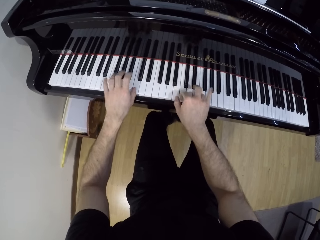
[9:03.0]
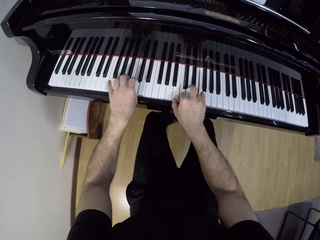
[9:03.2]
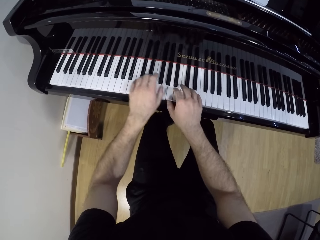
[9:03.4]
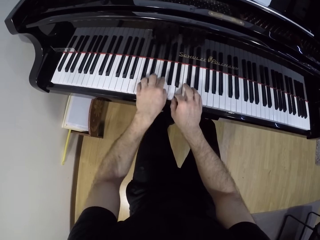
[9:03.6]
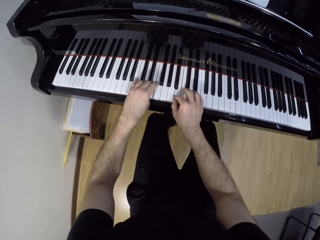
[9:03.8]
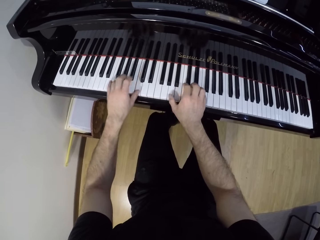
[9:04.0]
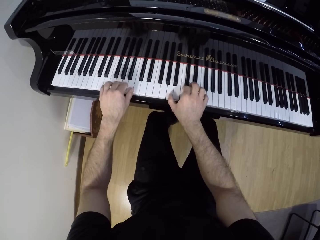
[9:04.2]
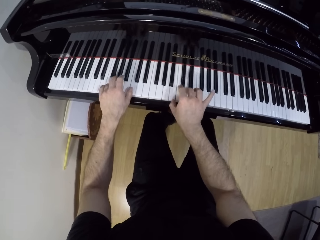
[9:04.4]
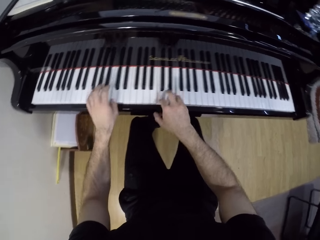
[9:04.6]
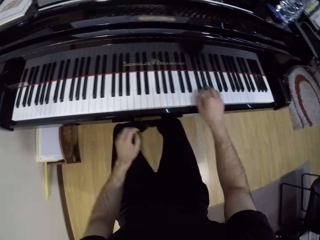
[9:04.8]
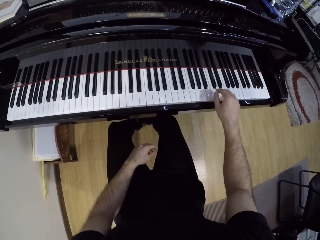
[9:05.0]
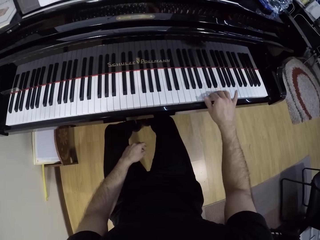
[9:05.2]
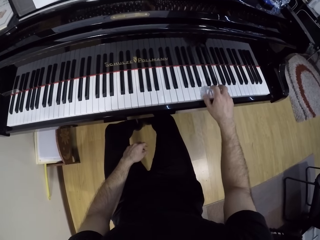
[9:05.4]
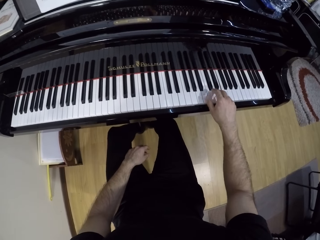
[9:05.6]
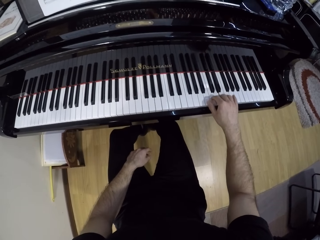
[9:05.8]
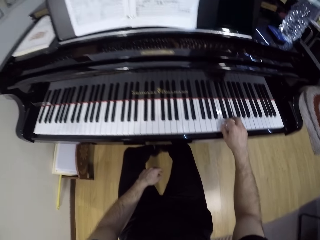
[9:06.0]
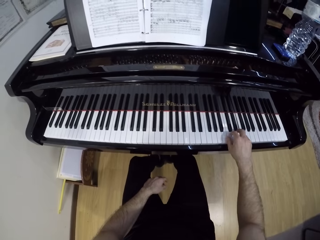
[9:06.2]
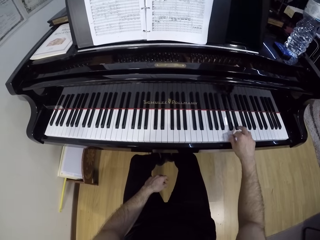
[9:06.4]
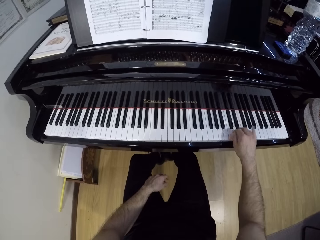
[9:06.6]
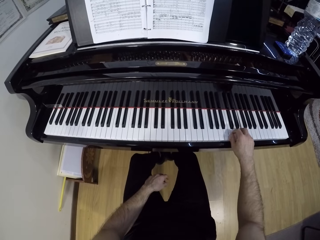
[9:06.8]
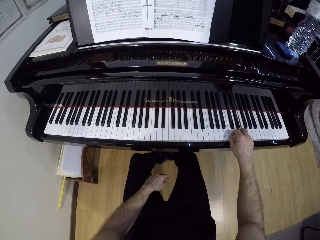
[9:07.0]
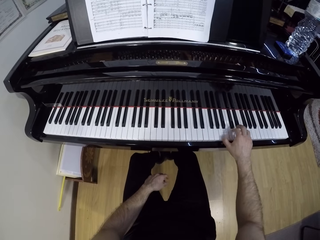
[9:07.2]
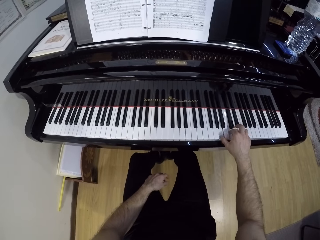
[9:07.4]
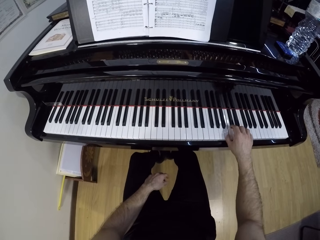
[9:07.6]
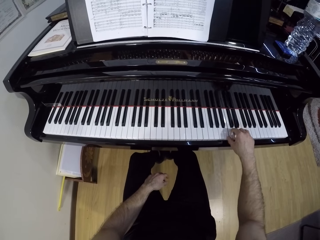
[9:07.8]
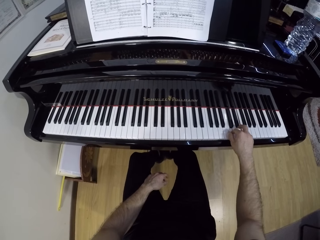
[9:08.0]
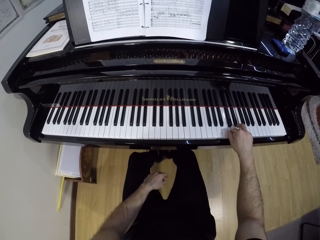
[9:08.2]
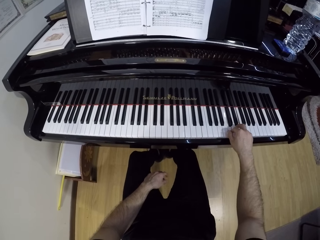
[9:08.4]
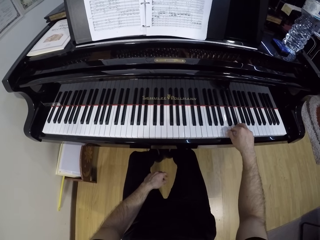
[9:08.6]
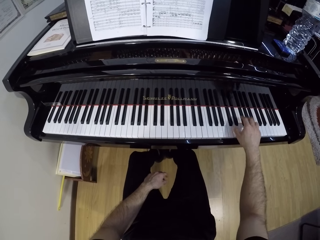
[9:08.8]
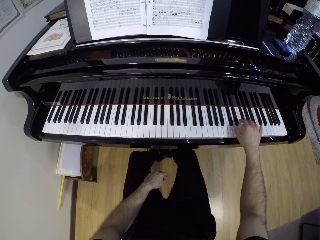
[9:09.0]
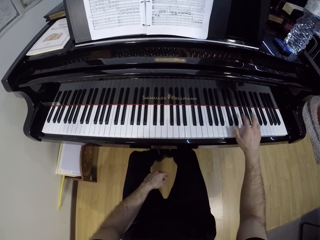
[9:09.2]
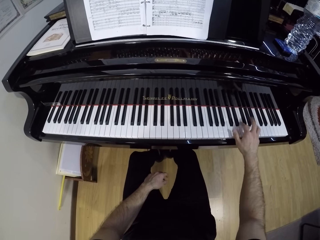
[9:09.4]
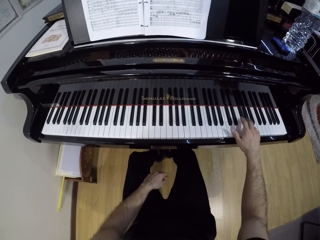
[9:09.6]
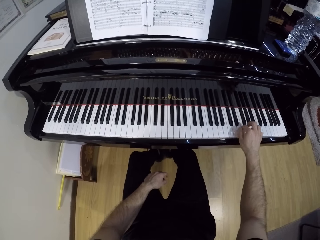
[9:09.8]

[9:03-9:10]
The camera wearer plays the piano with his right hand. He places his left hand on his thigh.

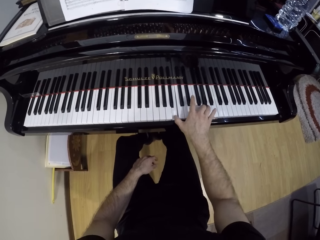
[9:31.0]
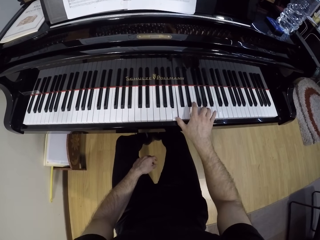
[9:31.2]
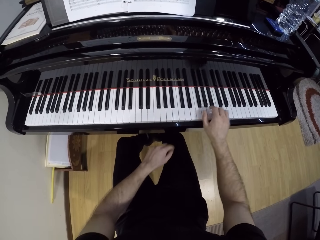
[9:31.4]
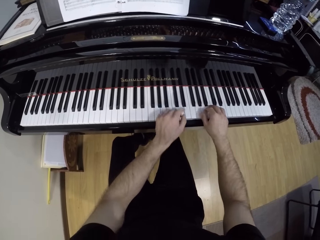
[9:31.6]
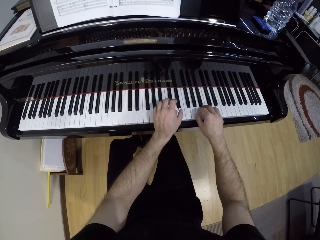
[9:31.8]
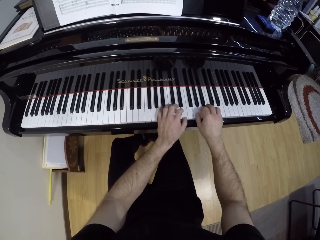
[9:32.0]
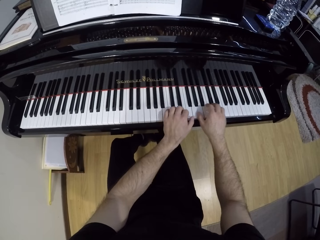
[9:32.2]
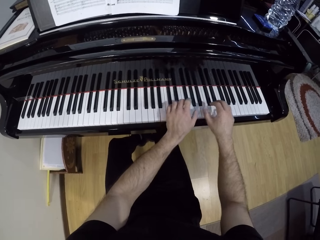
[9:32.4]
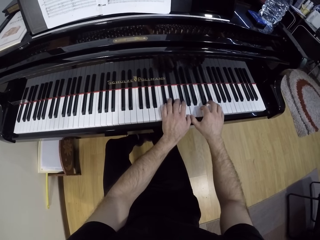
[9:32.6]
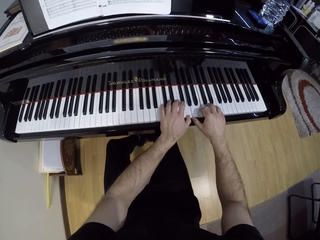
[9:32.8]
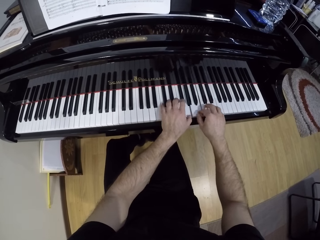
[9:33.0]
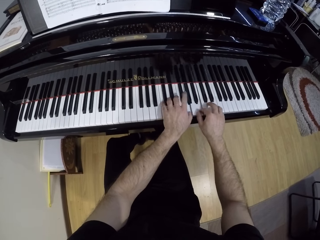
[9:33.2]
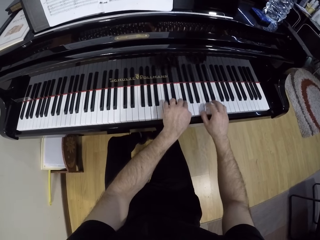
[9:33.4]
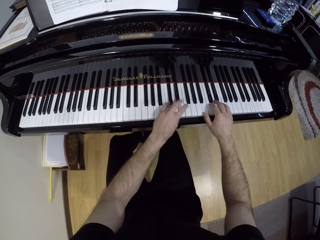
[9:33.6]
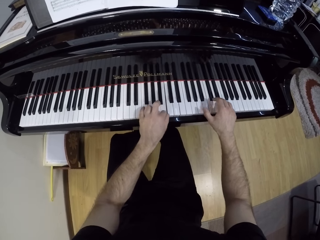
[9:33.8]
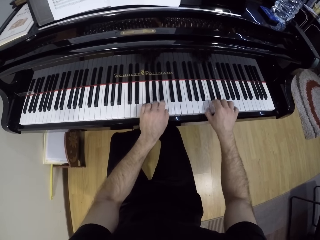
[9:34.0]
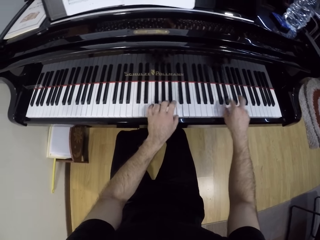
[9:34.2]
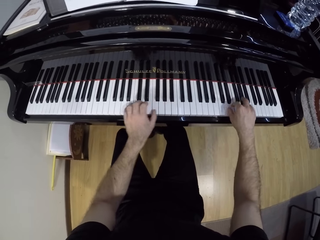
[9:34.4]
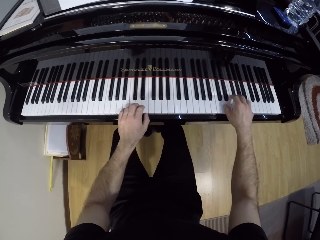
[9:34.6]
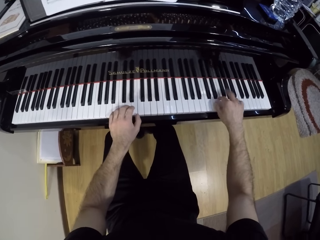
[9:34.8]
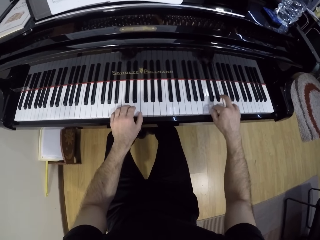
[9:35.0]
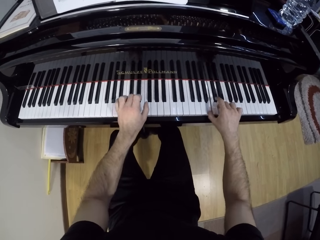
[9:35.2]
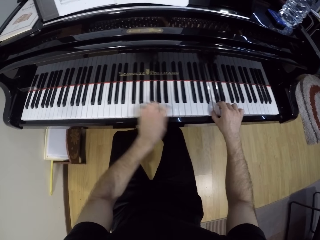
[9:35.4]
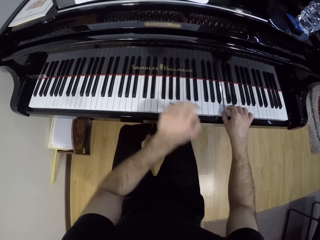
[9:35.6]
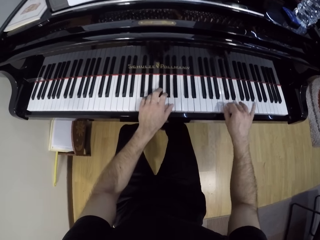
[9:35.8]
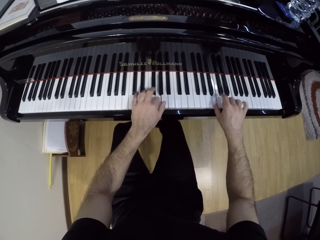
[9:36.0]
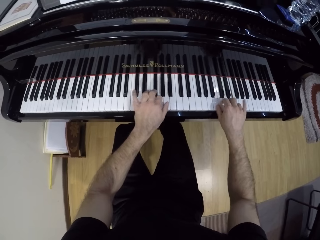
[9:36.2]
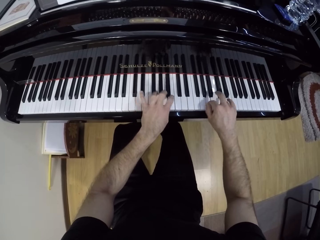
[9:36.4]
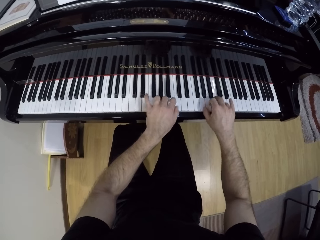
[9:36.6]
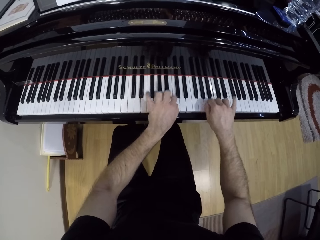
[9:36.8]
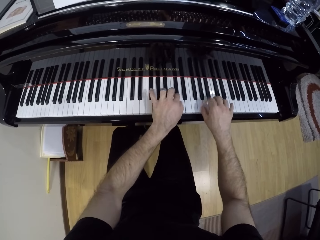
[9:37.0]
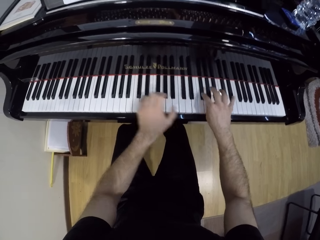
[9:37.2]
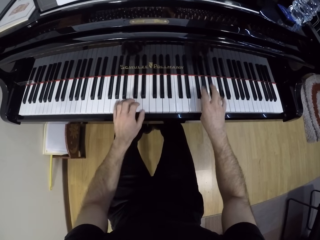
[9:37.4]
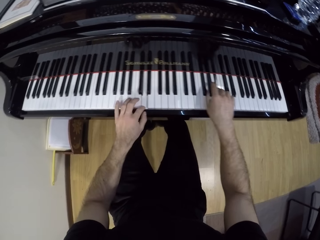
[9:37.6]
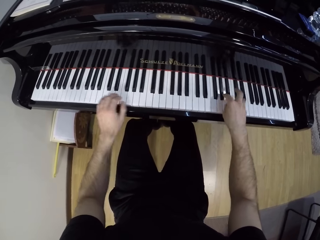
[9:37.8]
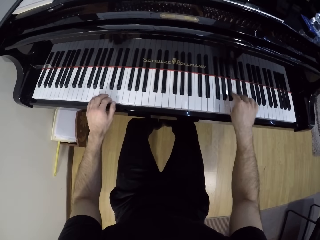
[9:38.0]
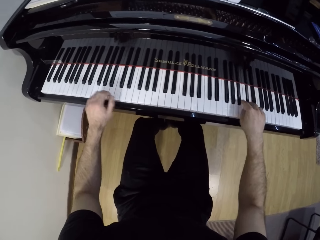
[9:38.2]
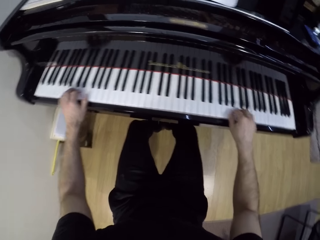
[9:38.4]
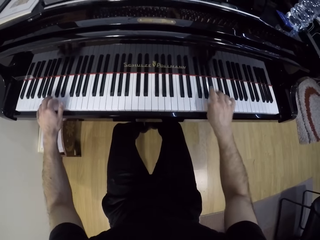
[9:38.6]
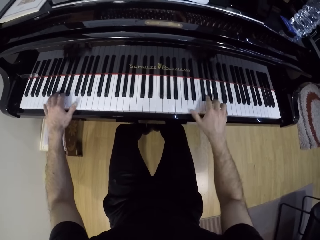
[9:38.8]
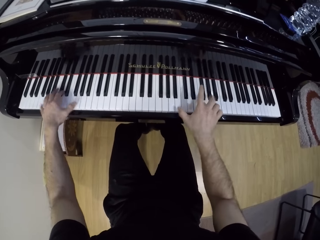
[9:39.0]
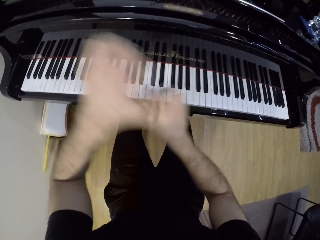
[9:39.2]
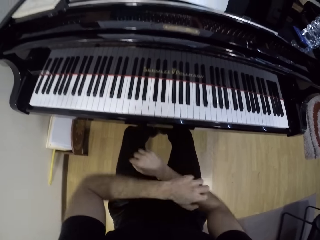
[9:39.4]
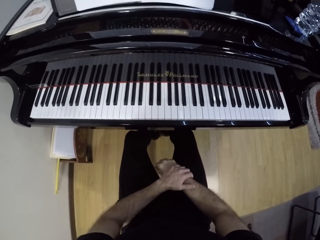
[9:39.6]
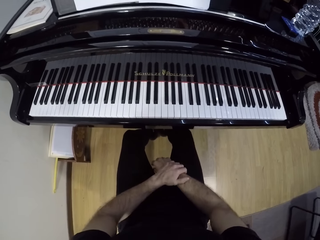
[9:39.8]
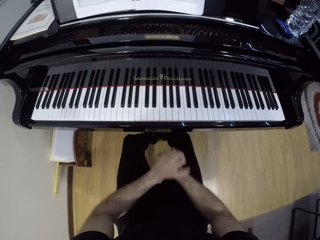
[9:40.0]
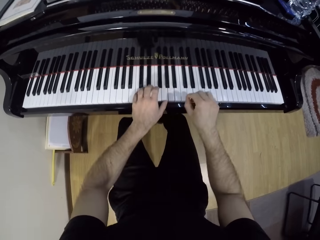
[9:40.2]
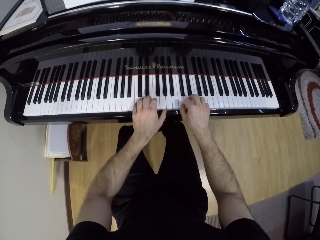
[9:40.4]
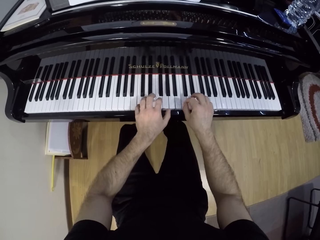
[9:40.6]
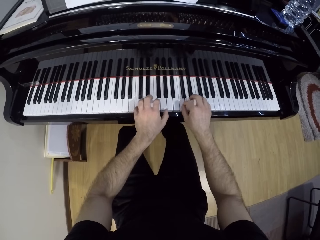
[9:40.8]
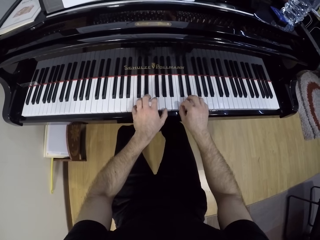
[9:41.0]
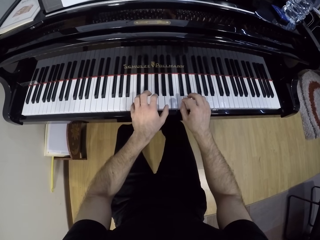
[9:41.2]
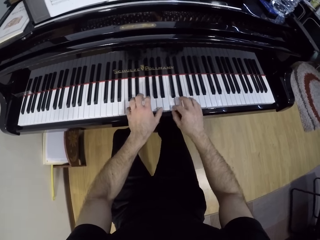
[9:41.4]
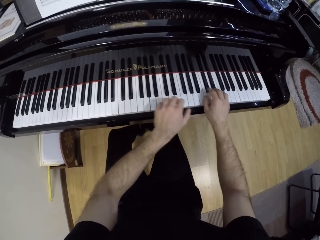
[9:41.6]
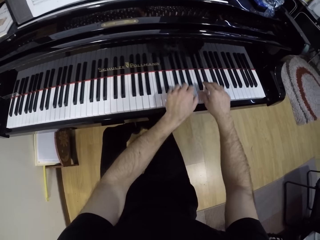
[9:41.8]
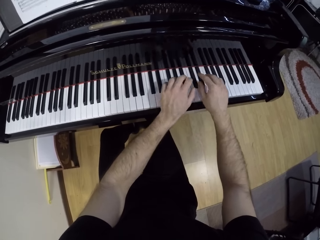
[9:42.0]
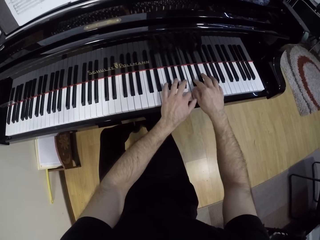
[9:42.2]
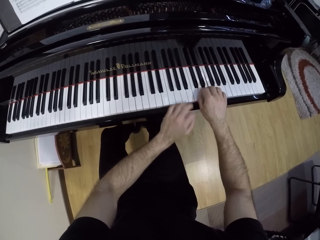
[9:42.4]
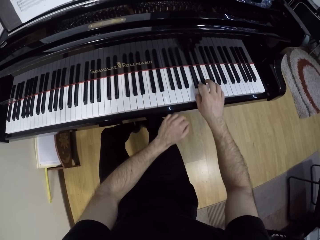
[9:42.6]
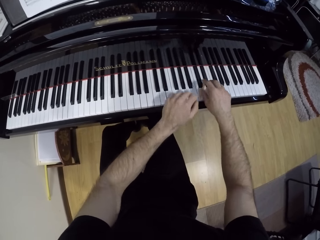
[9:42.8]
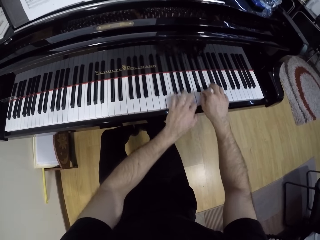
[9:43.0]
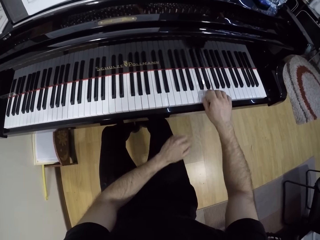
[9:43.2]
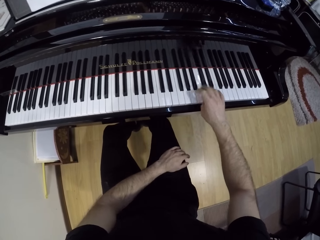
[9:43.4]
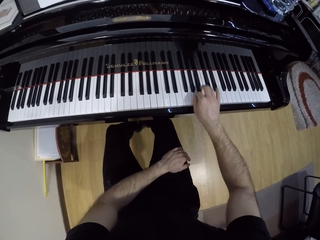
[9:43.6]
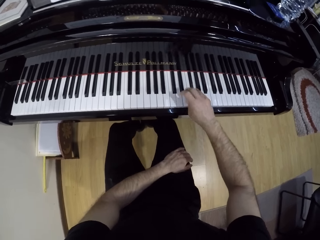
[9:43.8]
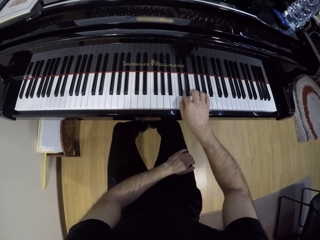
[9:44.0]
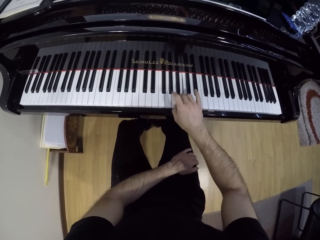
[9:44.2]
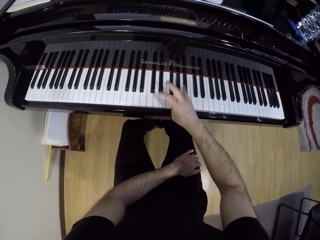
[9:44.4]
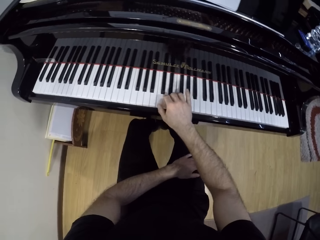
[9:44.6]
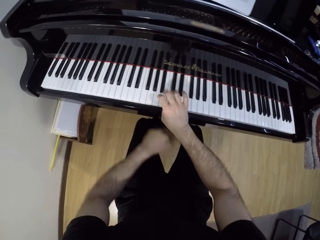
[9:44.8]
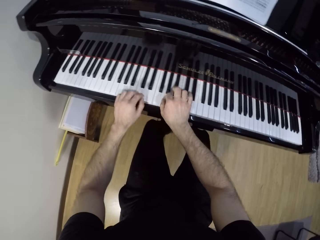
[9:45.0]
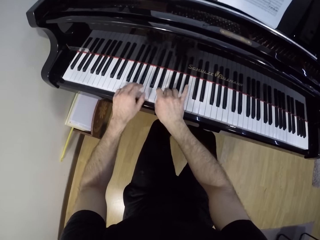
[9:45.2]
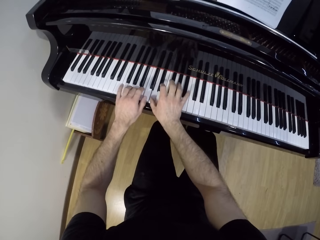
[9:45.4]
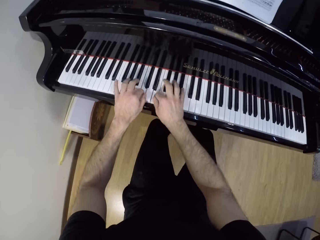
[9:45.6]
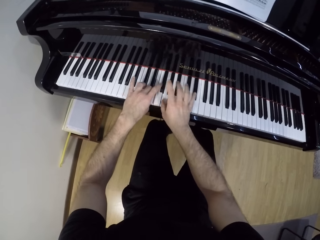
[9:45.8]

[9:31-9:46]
The camera wearer plays the piano with both hands. He plays the piano with both hands again. He plays the piano with his right hand. He plays the piano with both hands.
